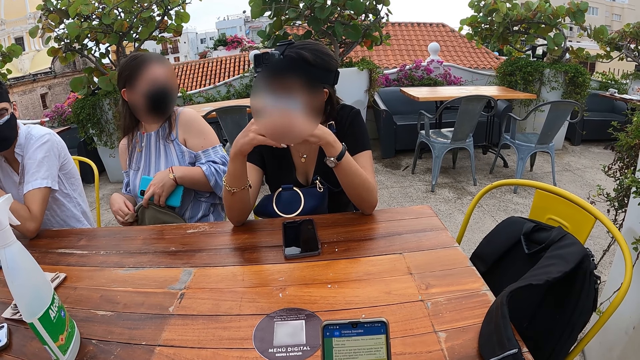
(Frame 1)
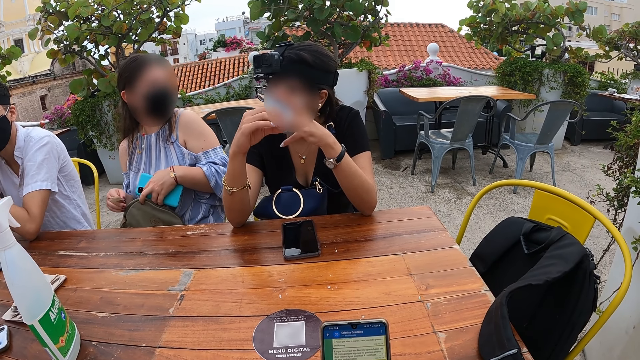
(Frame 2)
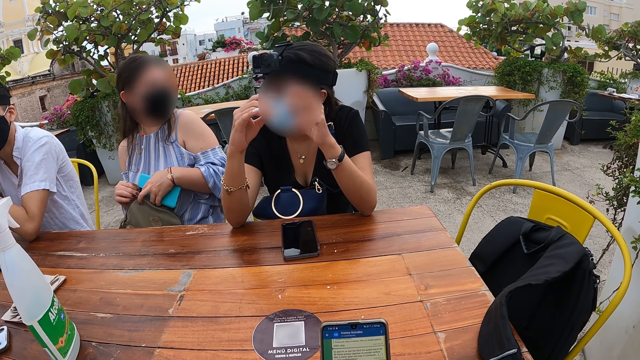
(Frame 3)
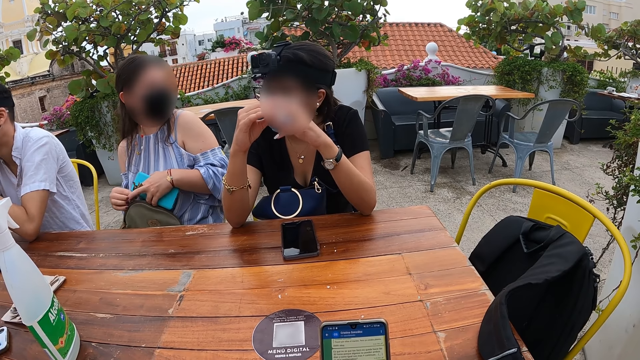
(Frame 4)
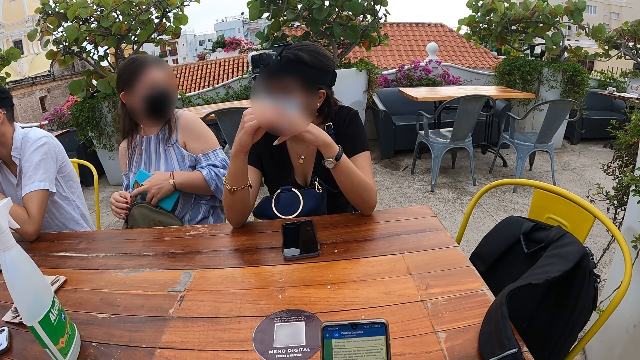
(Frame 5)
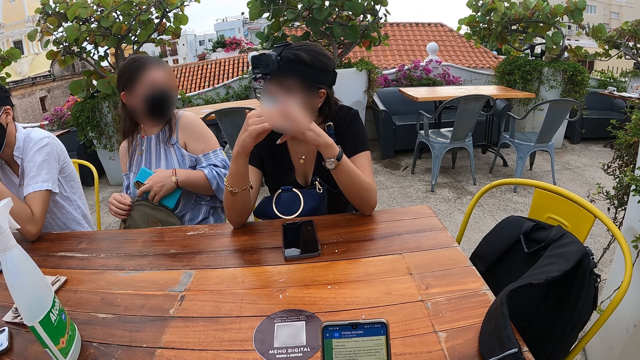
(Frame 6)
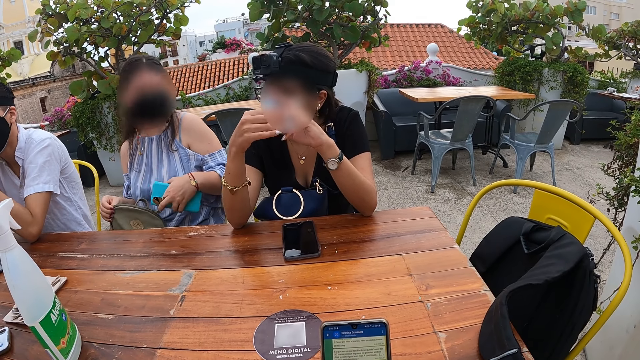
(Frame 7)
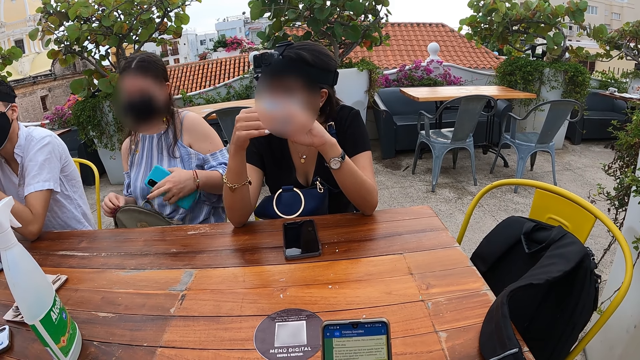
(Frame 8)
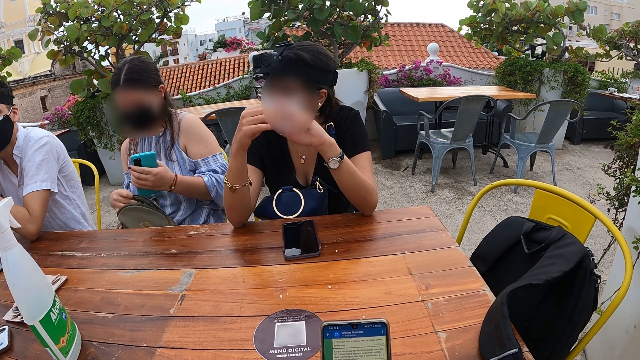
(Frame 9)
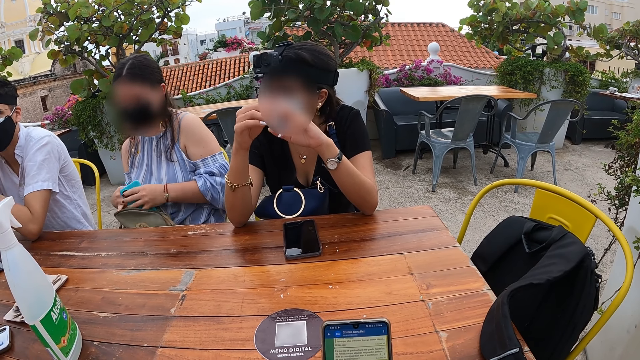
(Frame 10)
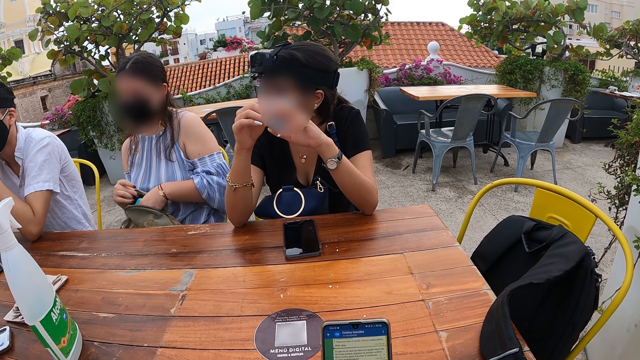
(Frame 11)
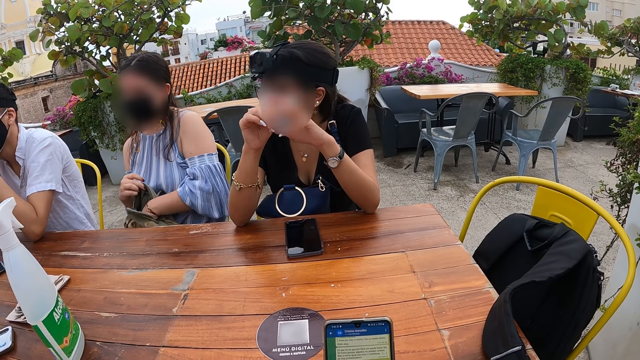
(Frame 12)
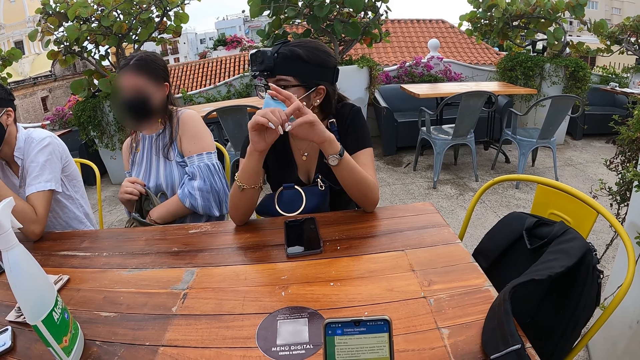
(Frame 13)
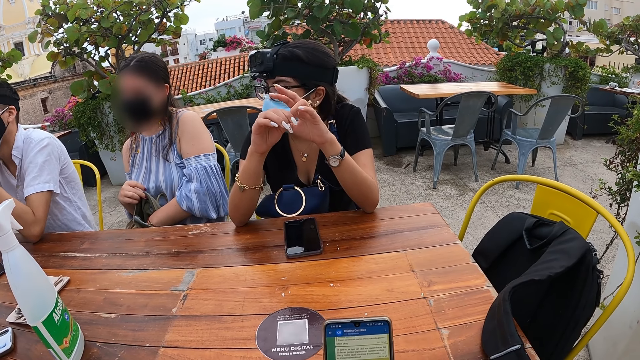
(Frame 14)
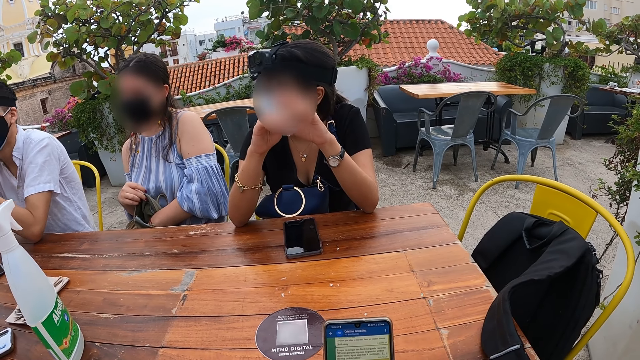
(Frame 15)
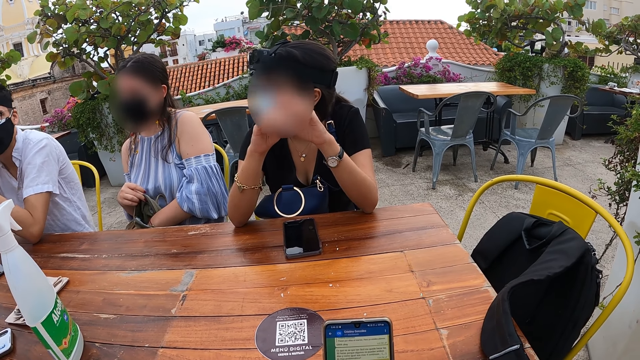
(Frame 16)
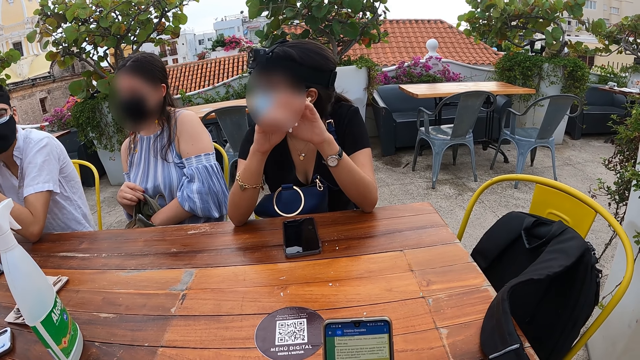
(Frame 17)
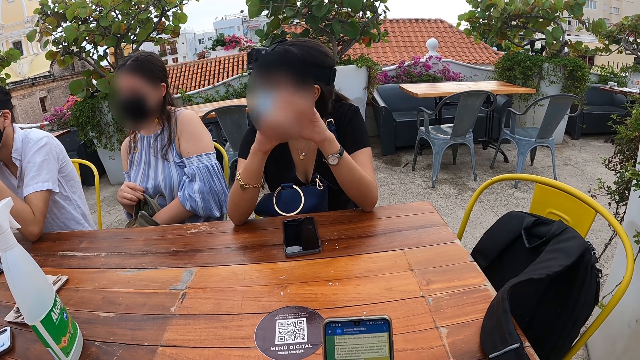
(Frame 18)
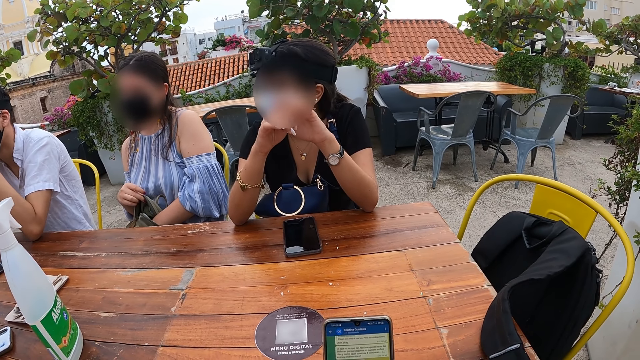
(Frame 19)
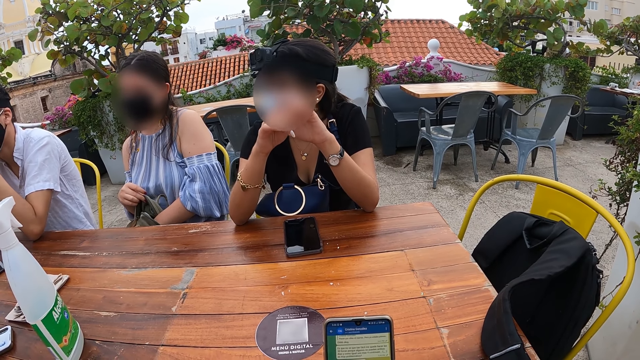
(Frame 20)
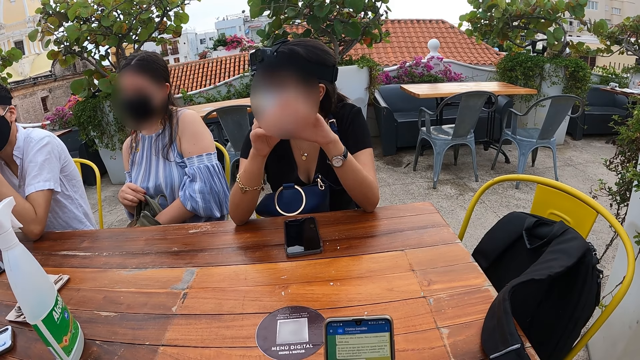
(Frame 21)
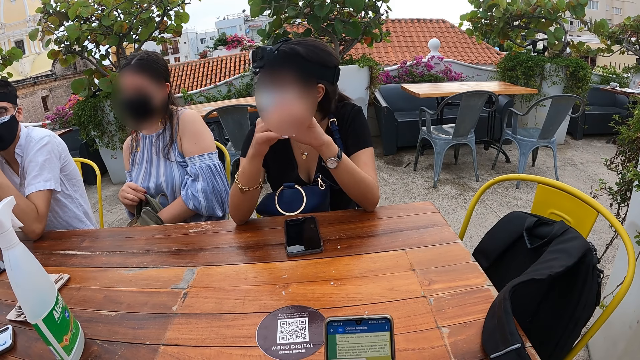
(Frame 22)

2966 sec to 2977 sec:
The woman passes the zipper from her right hand to her left hand, unzips the bag on her lap with her left hand, and holds the bag with her right hand. The woman puts the phone in her left hand in the bag on her lap. A man nods his head. The man gesticulates with both hands.

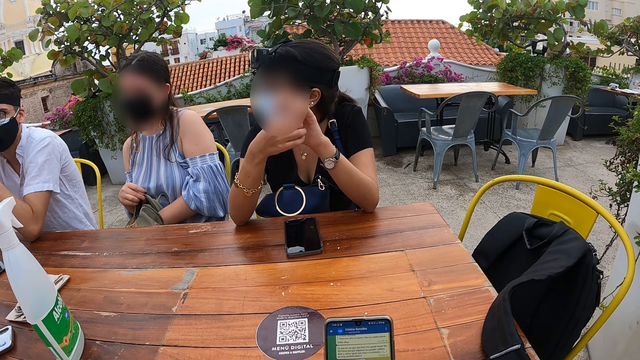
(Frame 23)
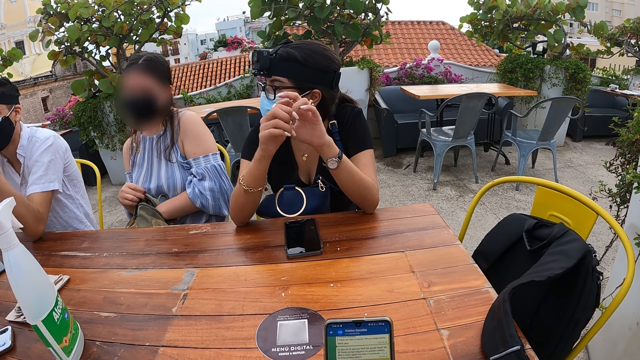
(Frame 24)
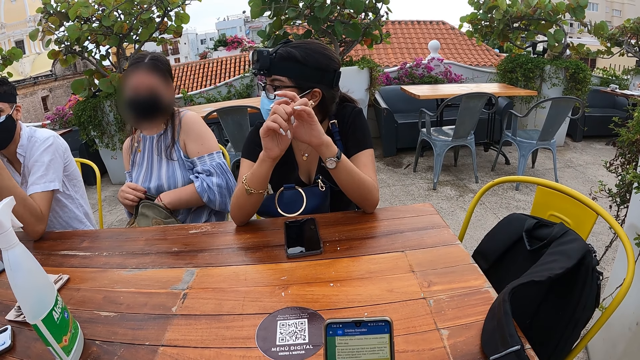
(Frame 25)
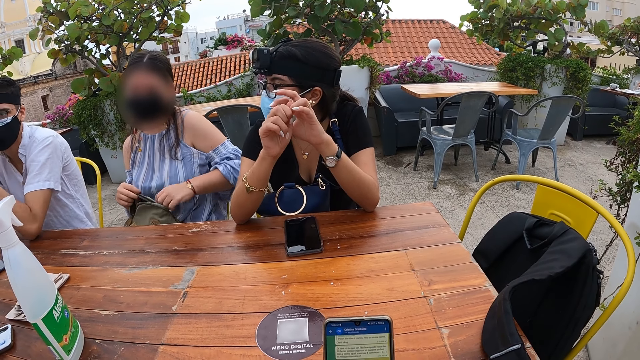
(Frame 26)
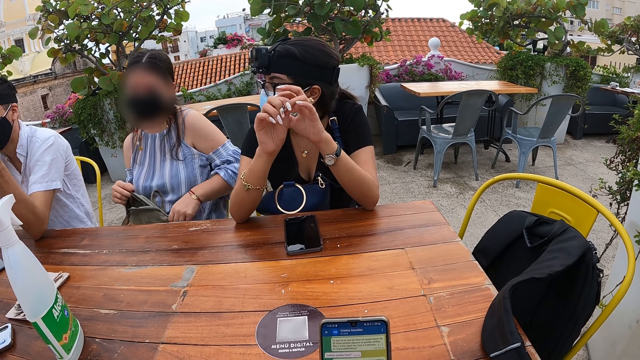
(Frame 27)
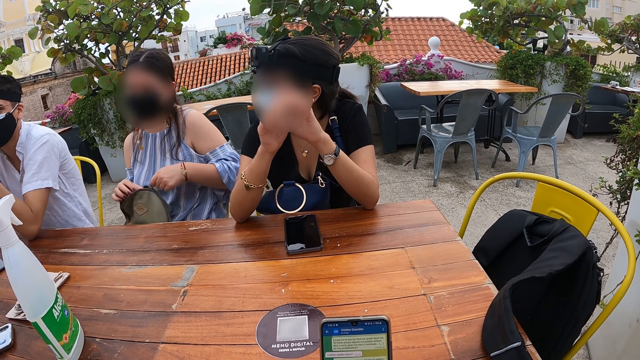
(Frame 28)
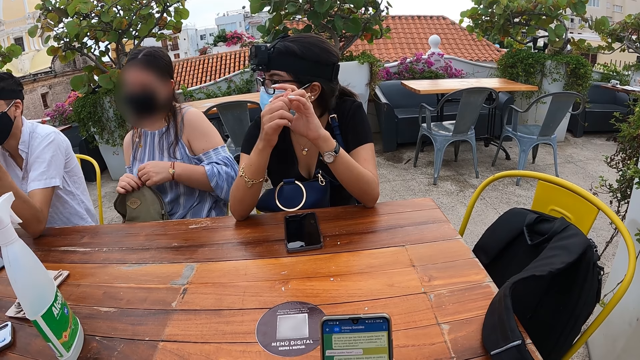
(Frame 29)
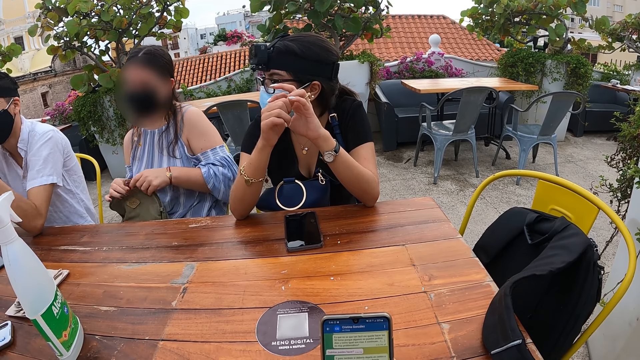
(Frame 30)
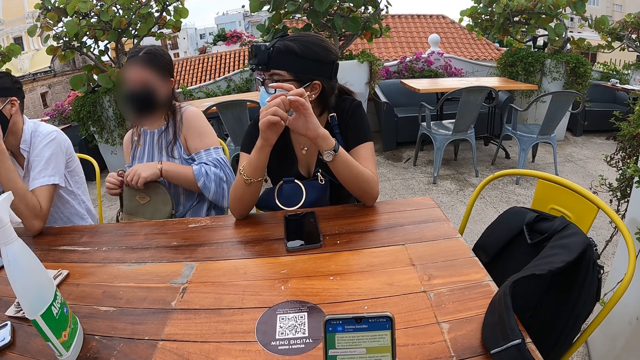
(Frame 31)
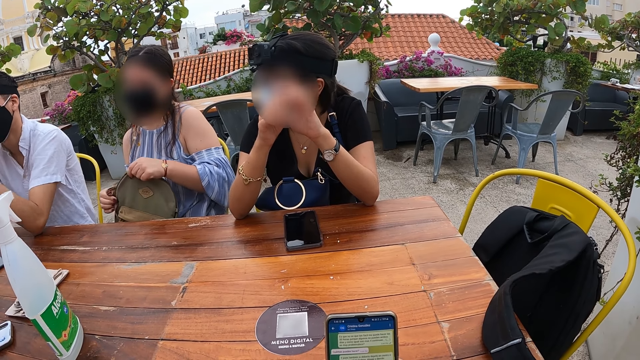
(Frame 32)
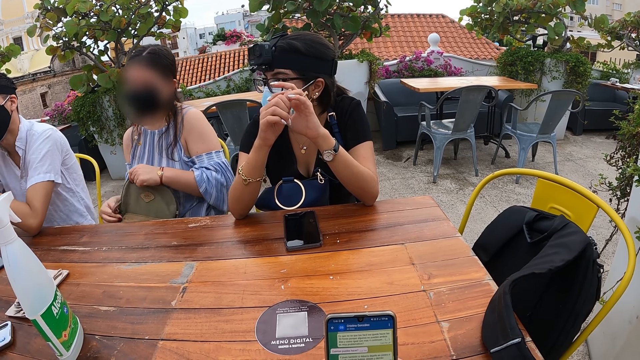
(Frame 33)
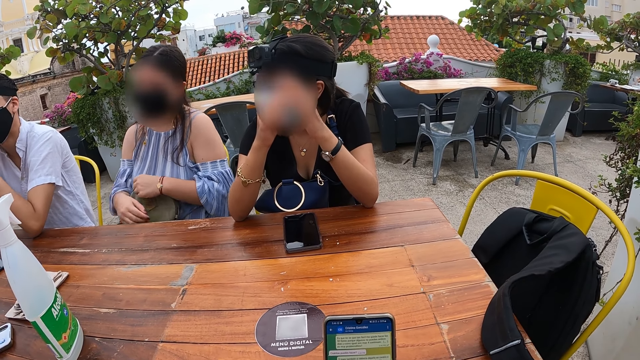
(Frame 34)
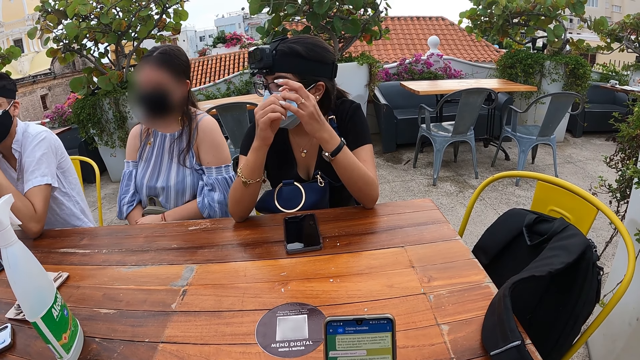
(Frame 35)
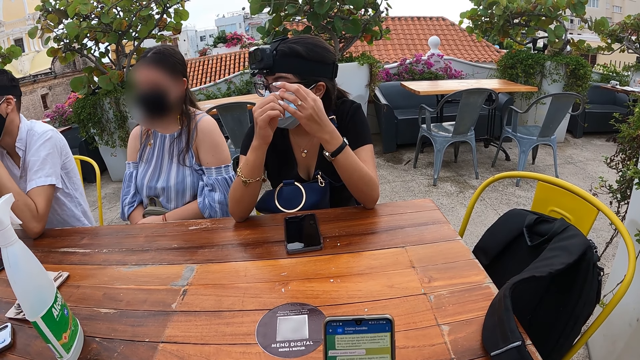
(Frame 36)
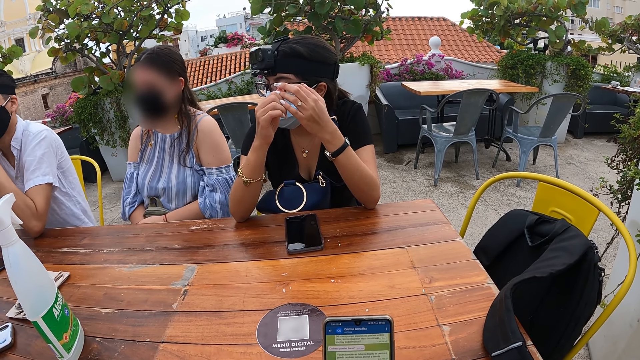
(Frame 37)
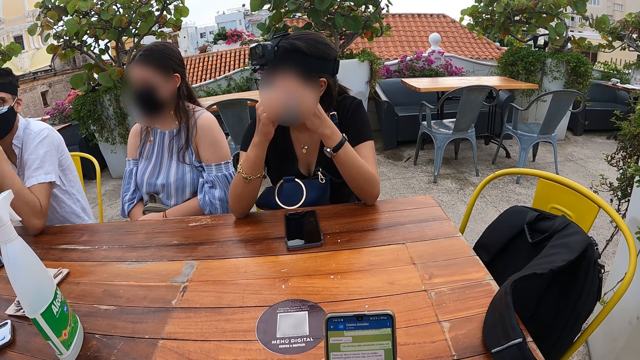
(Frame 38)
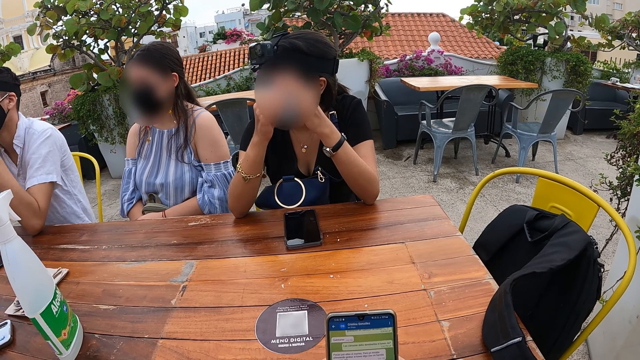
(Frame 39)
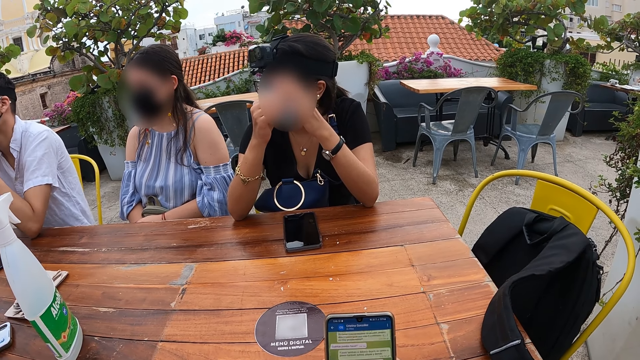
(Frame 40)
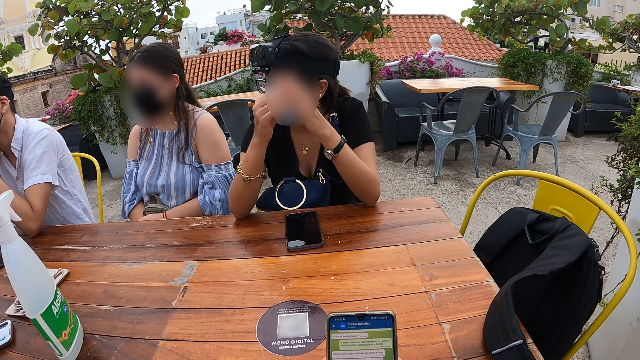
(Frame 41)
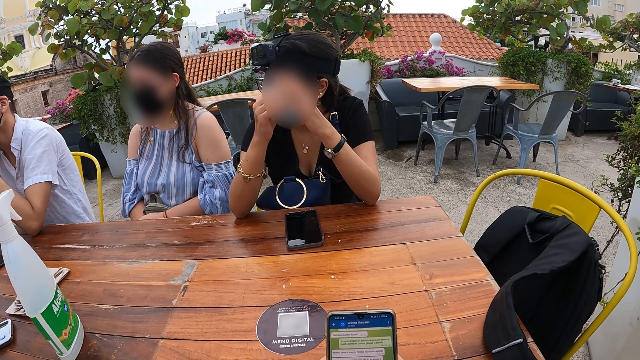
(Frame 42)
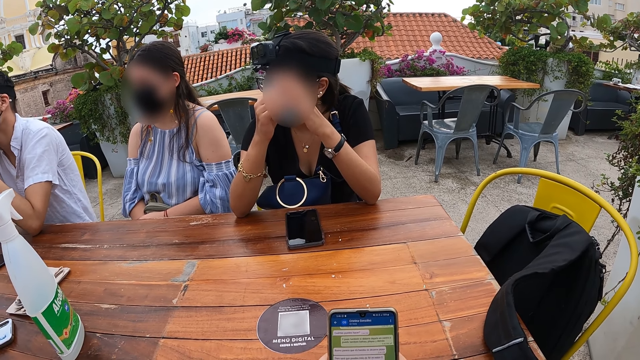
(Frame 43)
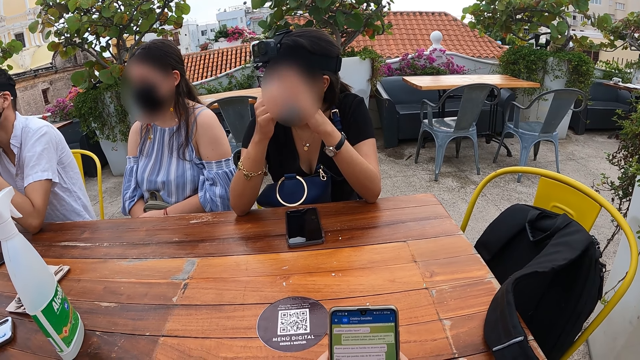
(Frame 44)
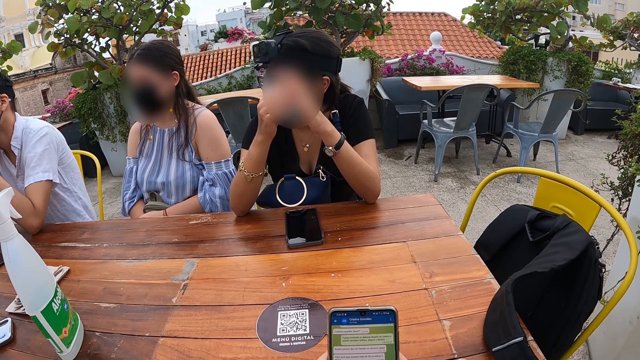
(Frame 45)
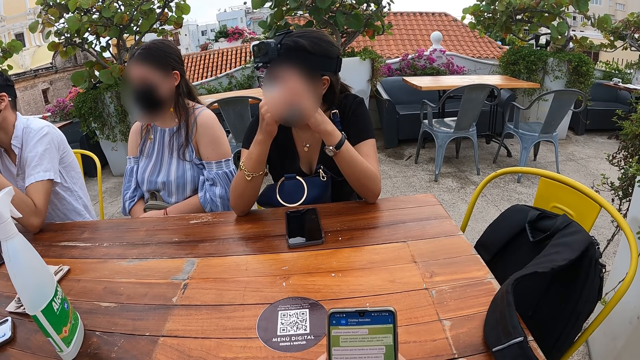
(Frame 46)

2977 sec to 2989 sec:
The woman zips the bag on her lap with her left hand. The woman passes the zipper from her left hand to her right hand, holds the bag with her left hand, and zips the bag on her lap with her right hand. The woman rests her hands on the bag.
